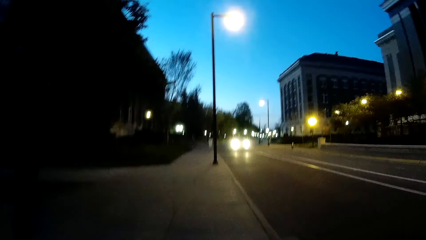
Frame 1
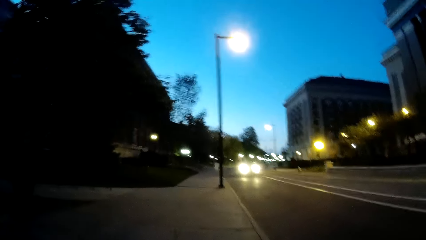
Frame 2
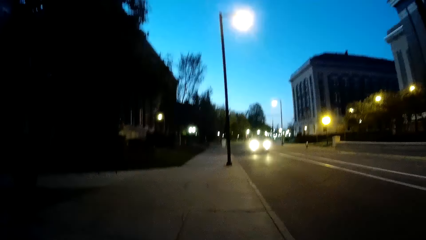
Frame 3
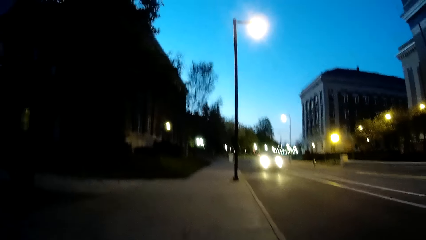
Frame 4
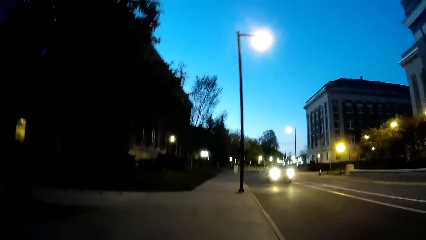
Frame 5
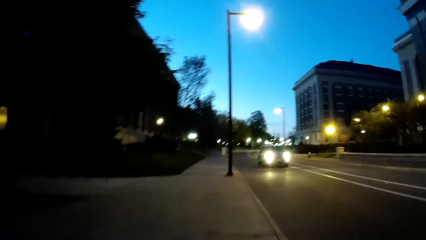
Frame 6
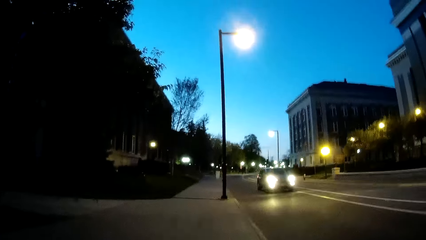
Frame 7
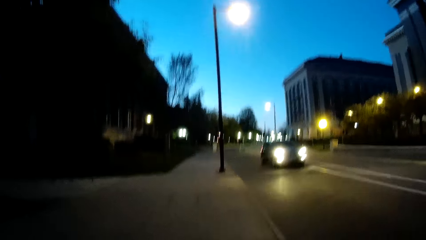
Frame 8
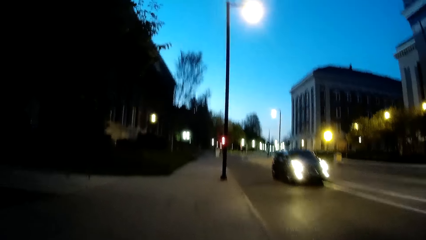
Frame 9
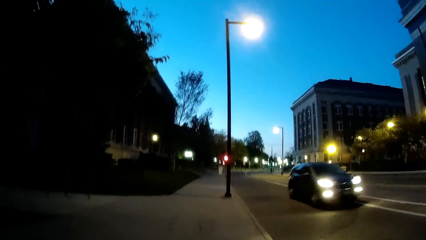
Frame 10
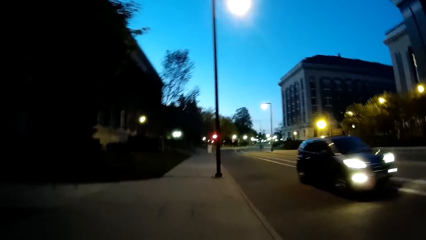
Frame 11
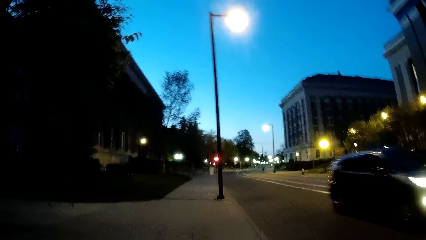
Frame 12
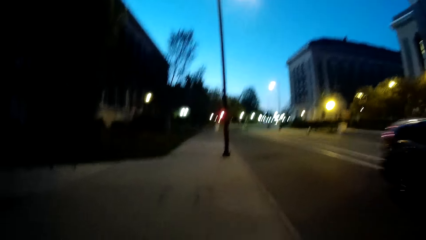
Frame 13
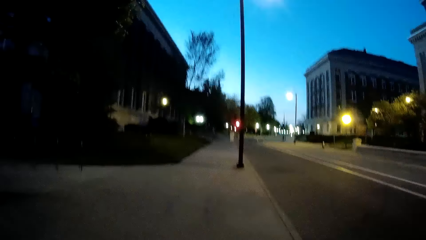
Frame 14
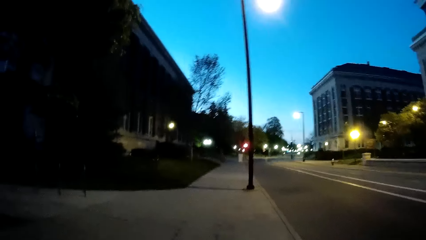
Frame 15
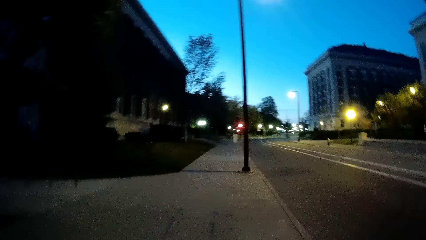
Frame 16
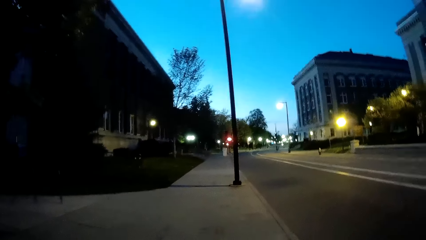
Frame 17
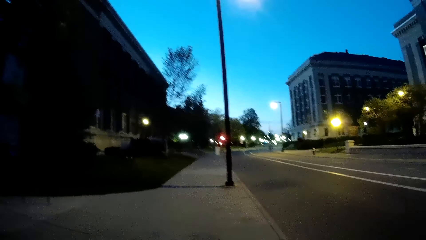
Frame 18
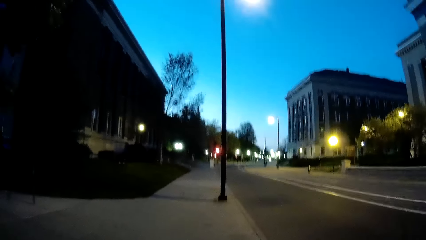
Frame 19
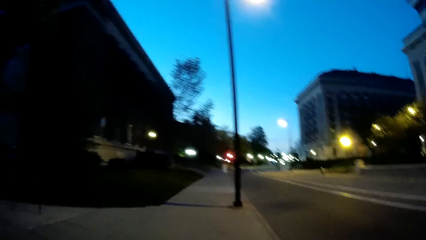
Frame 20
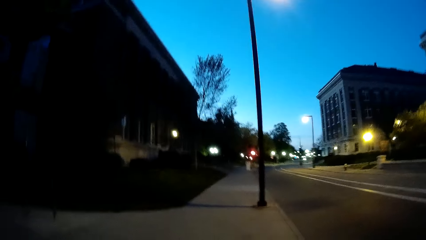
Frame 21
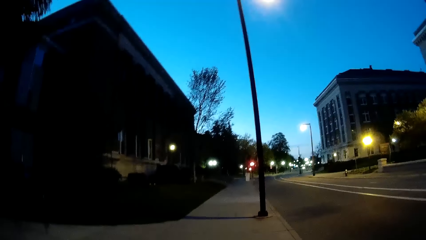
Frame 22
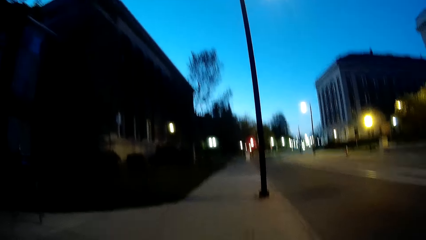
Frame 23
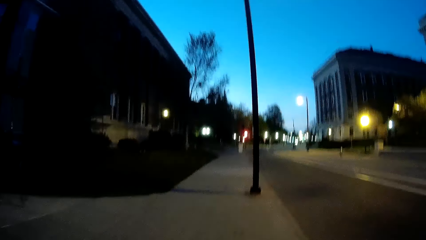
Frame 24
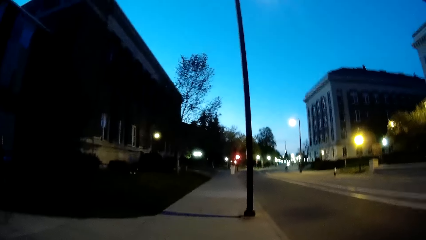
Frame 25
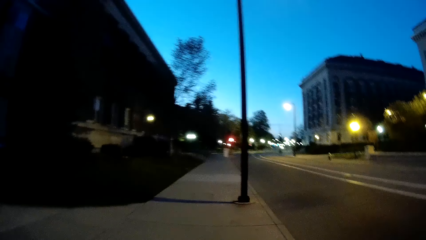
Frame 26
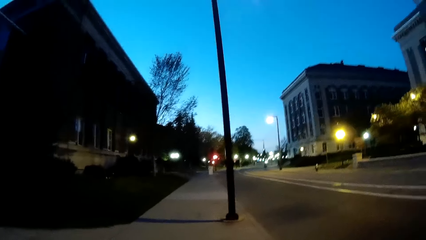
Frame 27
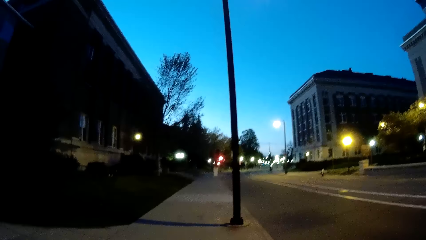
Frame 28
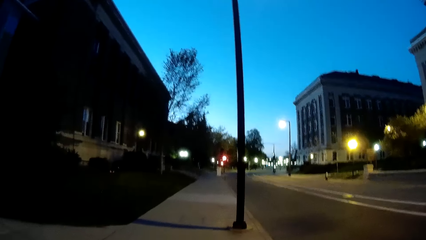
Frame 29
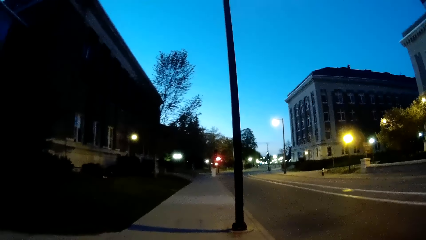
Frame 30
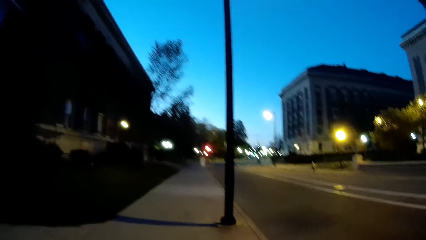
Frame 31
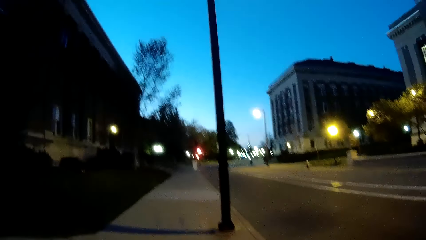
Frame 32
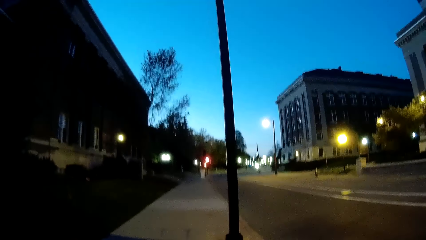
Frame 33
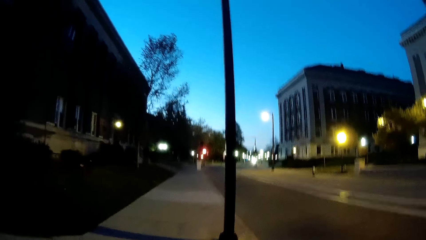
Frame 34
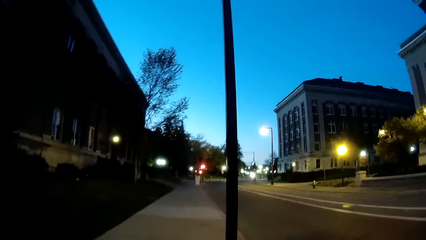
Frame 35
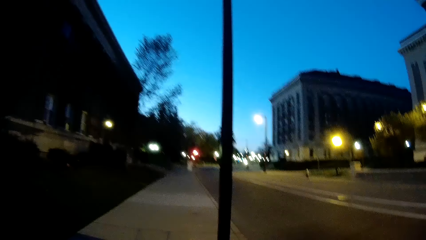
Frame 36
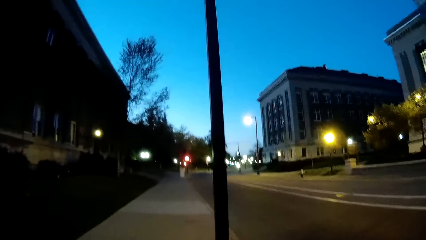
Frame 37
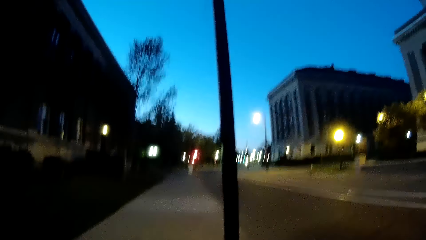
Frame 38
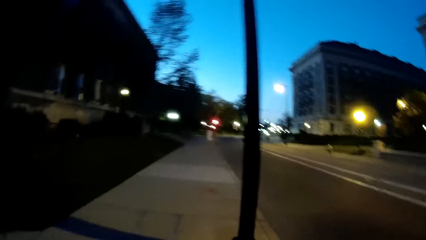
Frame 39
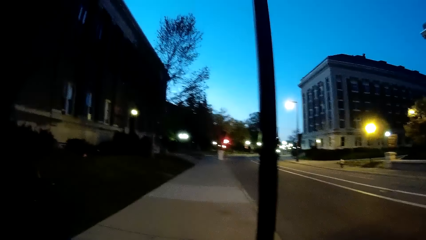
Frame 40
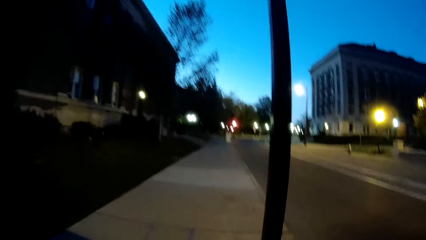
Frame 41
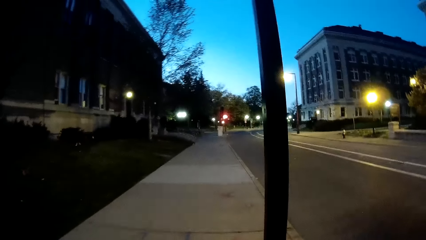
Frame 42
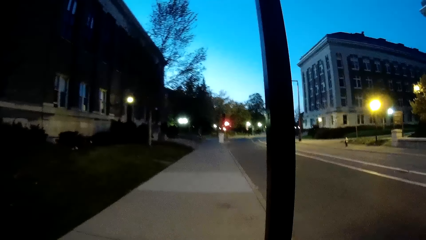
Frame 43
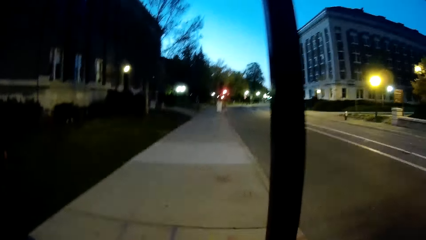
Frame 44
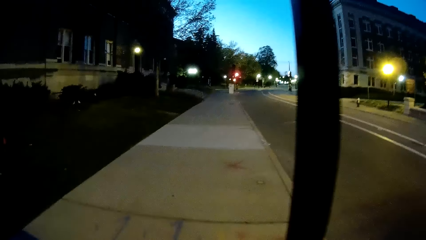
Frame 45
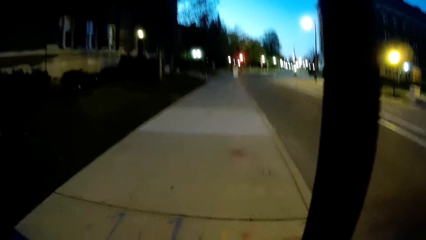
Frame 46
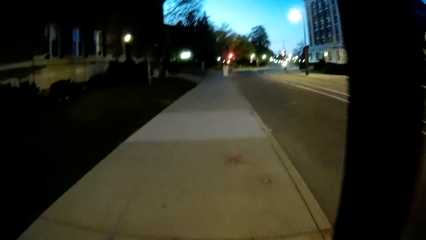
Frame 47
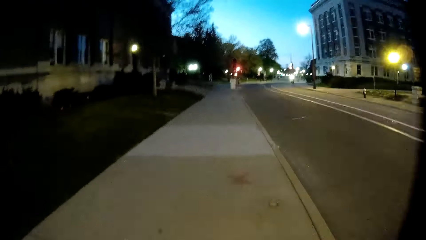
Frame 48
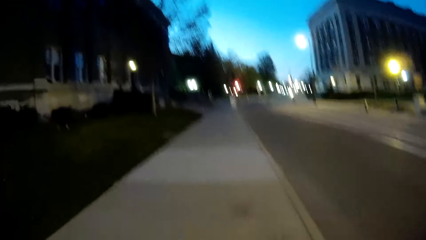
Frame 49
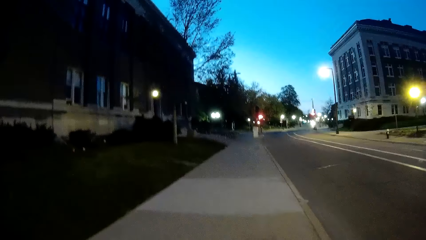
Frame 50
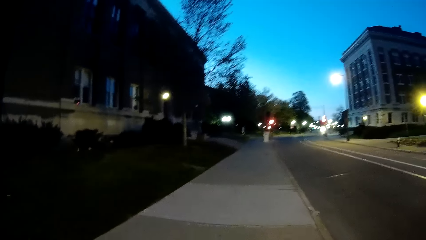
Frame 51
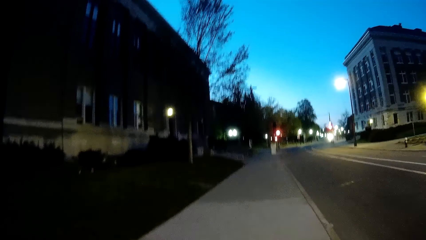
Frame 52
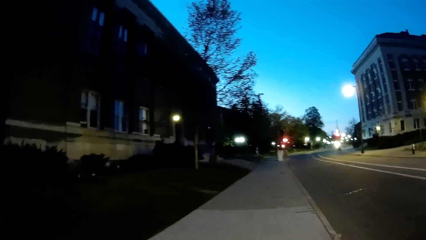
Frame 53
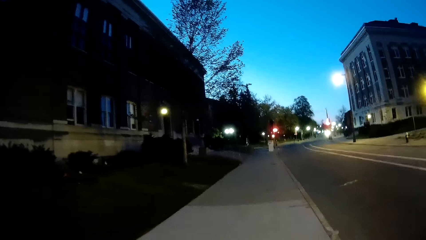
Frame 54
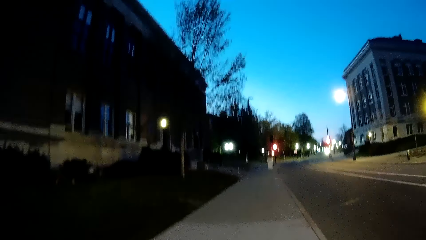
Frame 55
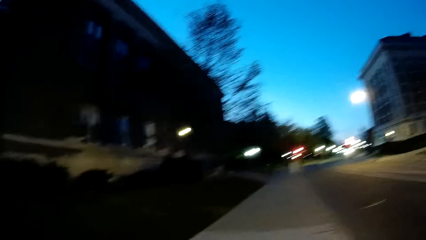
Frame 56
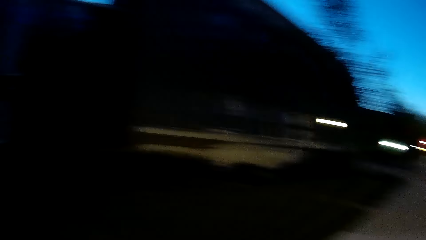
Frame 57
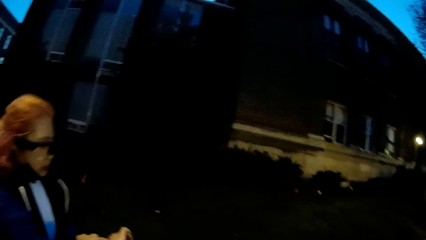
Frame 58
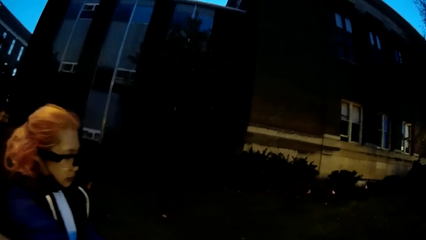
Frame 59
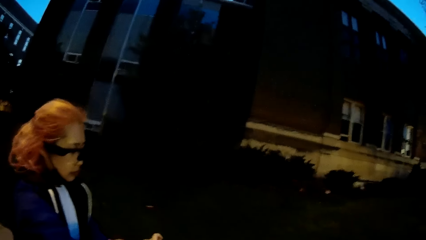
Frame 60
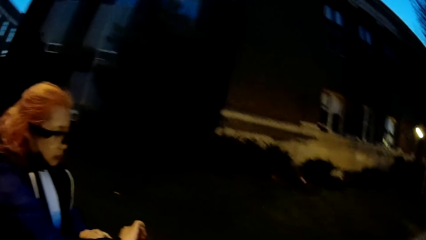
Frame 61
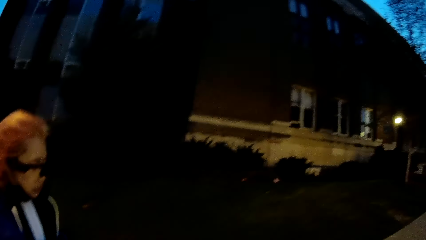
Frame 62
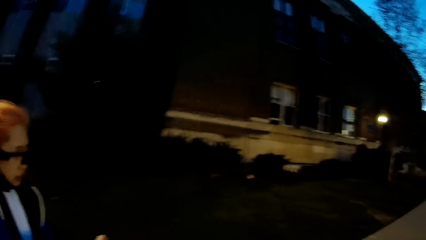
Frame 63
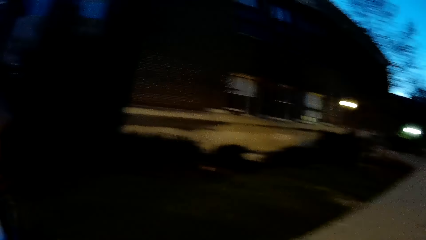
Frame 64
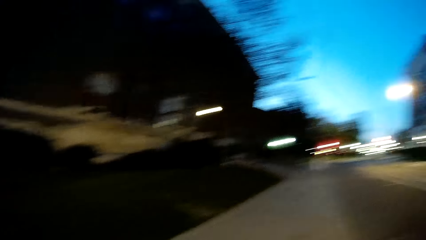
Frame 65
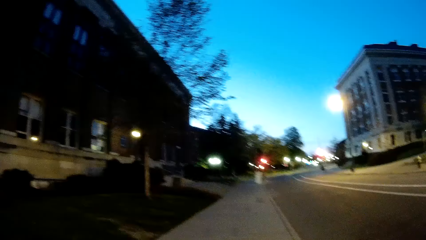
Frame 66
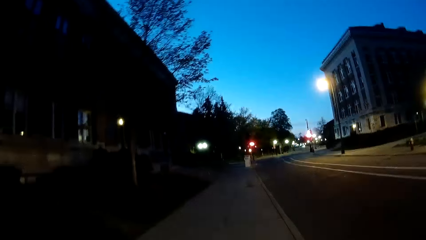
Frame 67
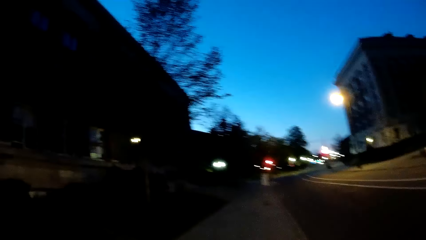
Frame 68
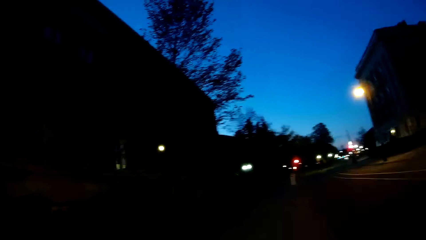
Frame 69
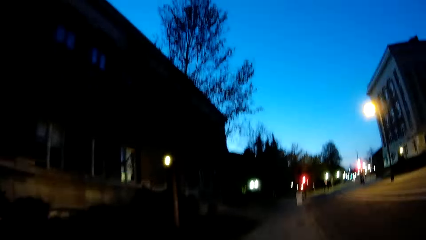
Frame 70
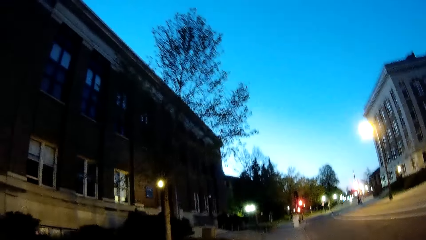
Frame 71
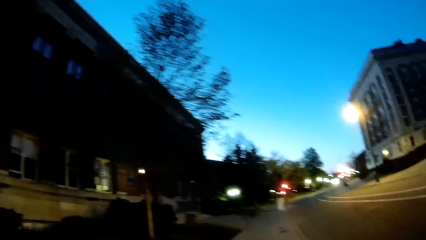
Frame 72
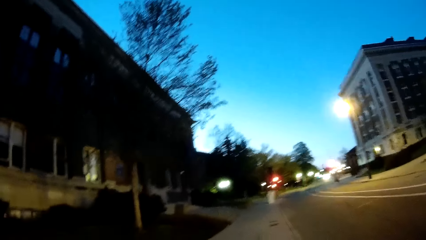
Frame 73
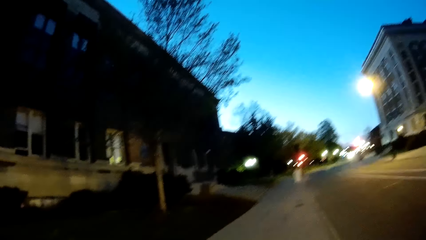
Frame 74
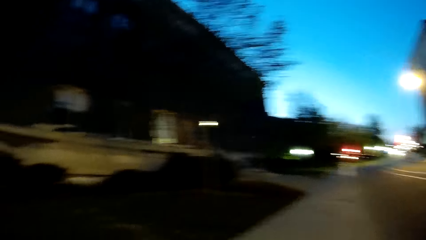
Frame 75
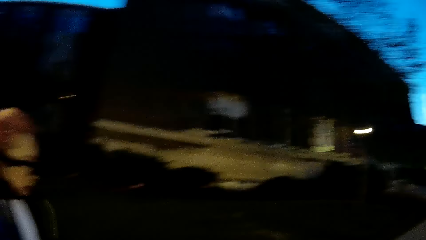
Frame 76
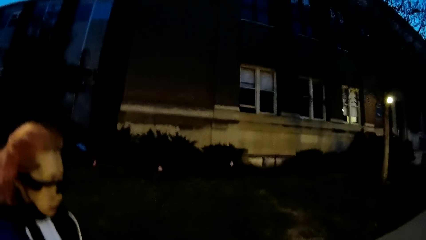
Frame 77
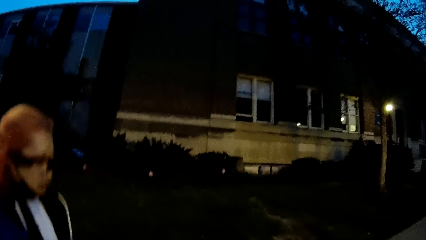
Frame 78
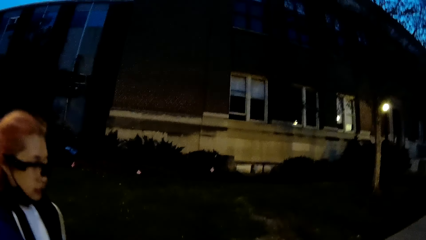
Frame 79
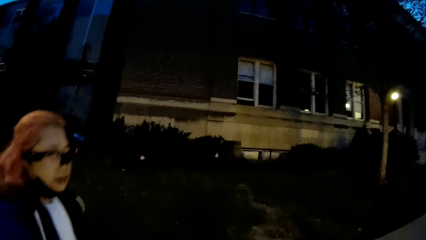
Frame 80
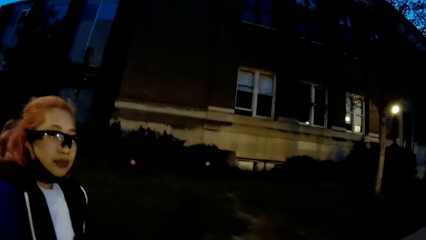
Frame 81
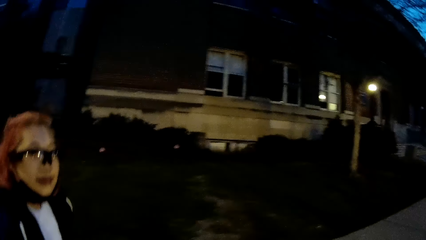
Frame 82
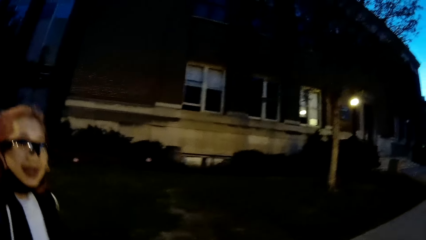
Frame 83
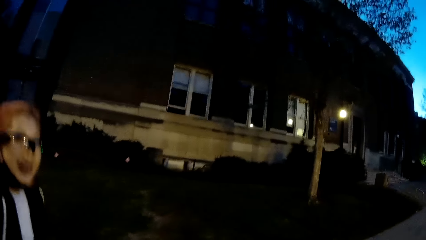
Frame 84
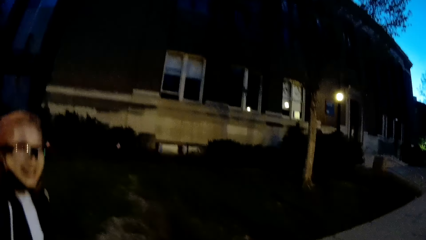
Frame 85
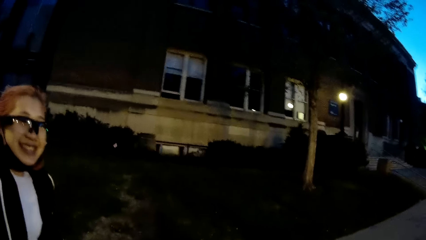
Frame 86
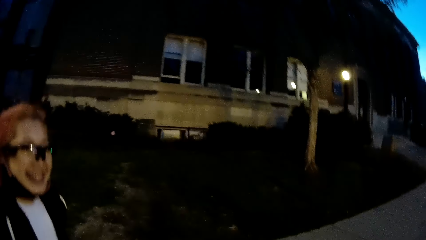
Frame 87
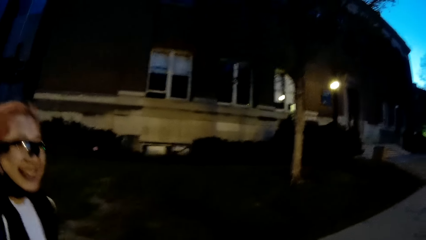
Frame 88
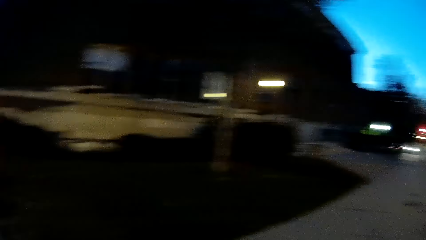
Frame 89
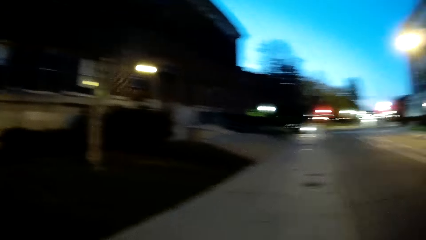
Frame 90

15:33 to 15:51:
The camera wearer looks at the car. They walk on the pavement. The girl operates a phone with both hands. The camera wearer looks at the girl. They walk on the pavement. They look at the girl. They converse with the girl.
